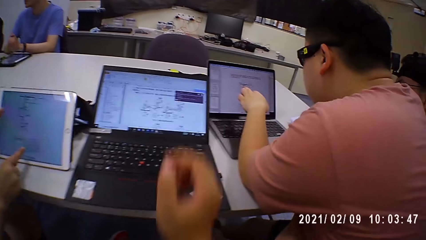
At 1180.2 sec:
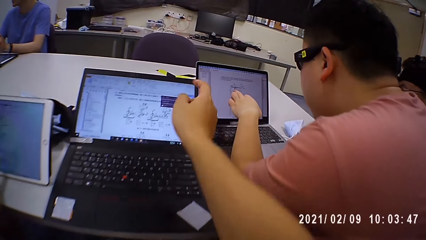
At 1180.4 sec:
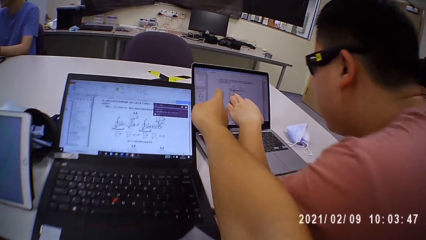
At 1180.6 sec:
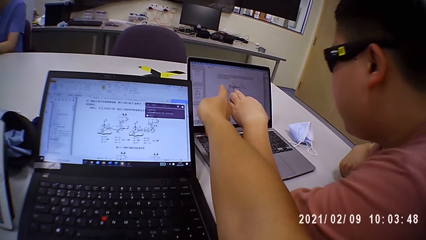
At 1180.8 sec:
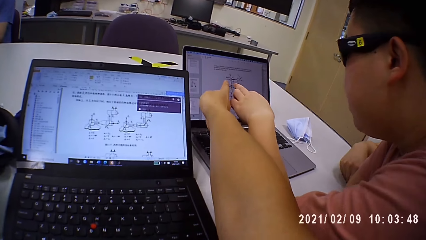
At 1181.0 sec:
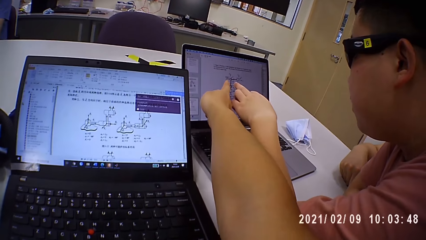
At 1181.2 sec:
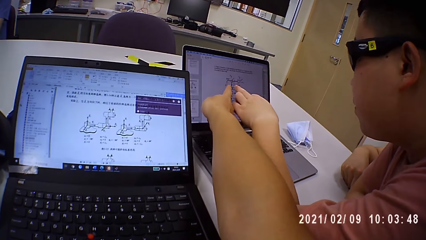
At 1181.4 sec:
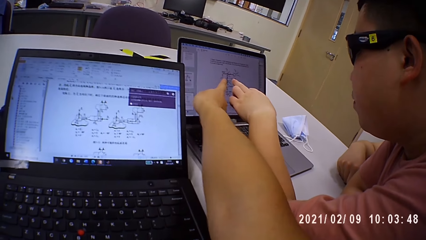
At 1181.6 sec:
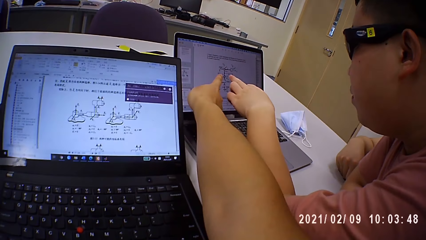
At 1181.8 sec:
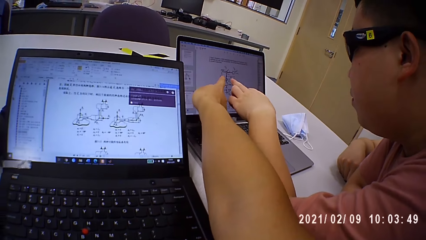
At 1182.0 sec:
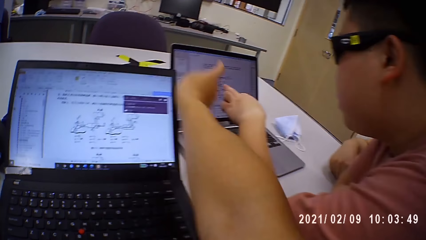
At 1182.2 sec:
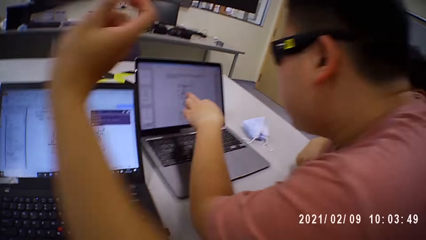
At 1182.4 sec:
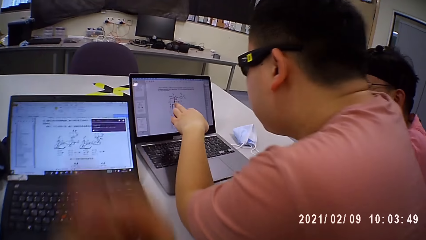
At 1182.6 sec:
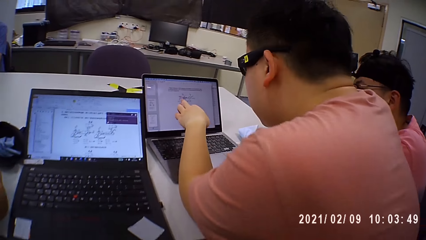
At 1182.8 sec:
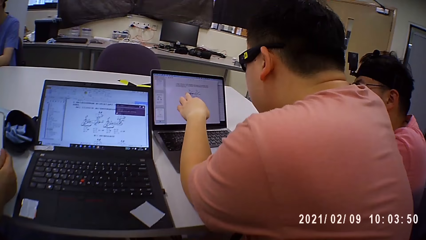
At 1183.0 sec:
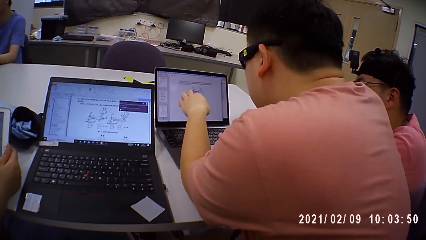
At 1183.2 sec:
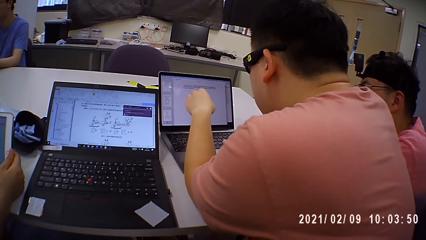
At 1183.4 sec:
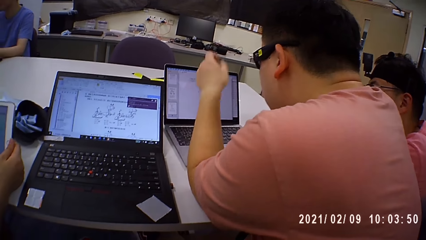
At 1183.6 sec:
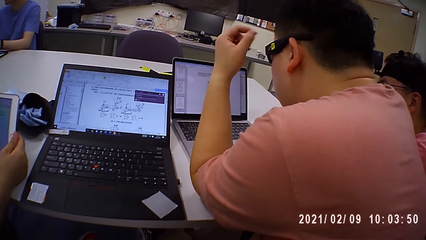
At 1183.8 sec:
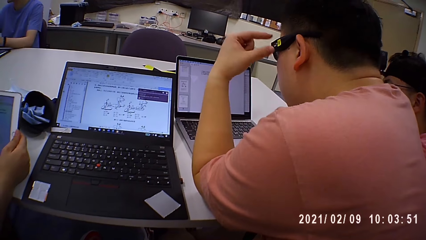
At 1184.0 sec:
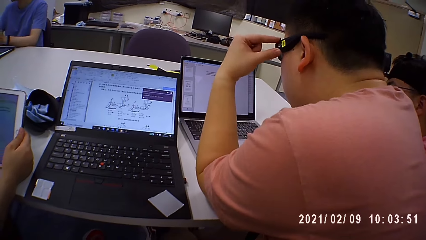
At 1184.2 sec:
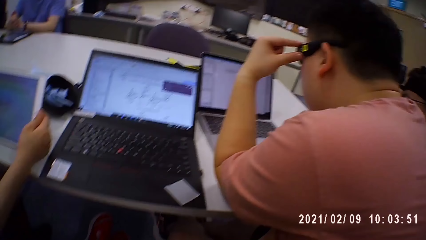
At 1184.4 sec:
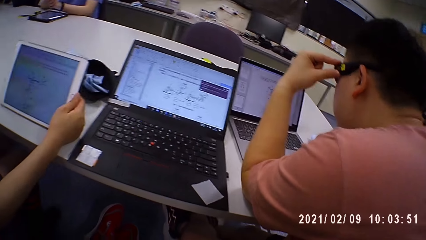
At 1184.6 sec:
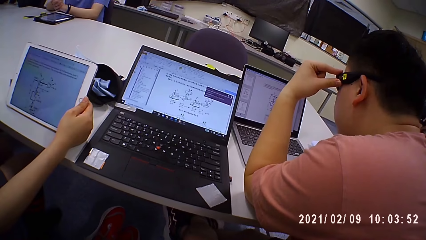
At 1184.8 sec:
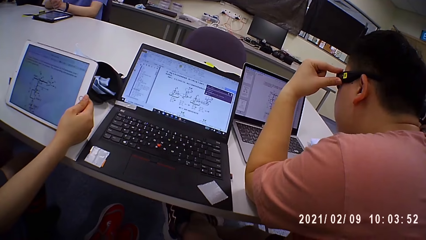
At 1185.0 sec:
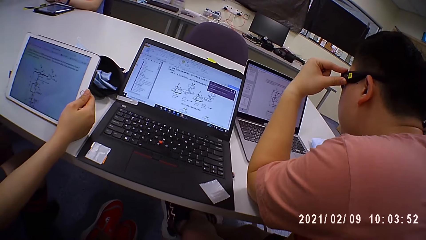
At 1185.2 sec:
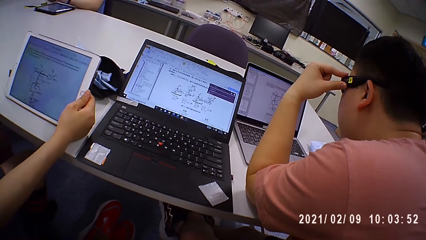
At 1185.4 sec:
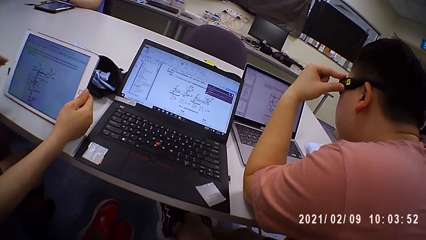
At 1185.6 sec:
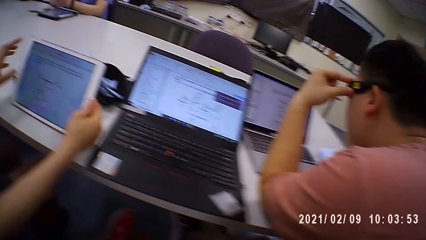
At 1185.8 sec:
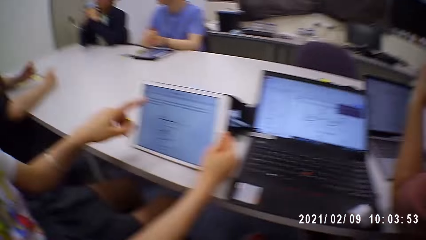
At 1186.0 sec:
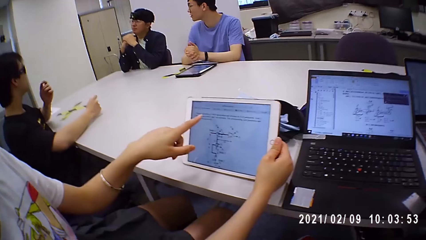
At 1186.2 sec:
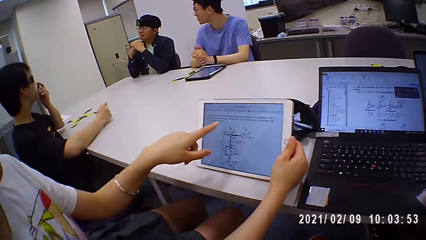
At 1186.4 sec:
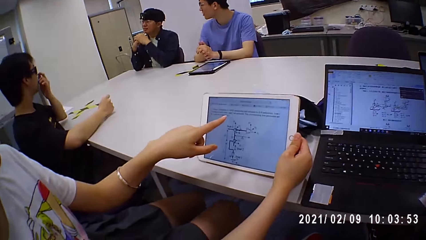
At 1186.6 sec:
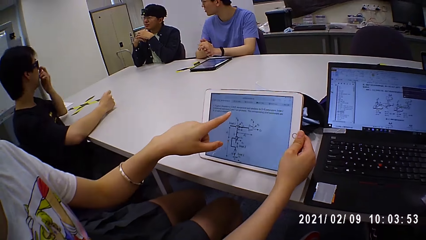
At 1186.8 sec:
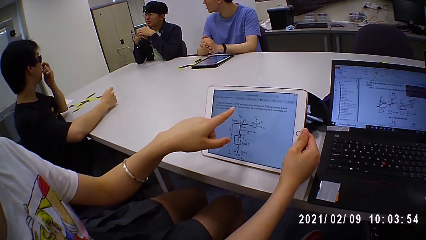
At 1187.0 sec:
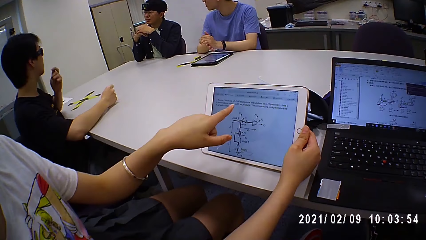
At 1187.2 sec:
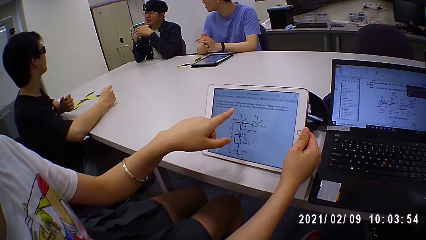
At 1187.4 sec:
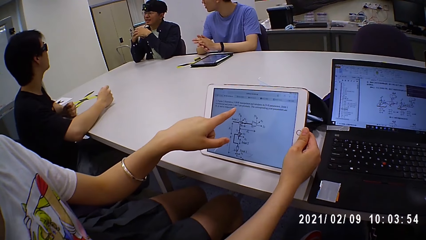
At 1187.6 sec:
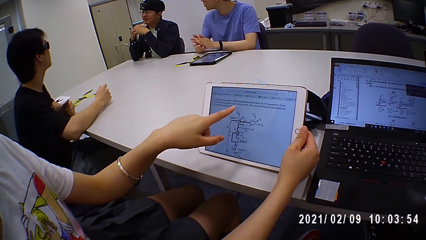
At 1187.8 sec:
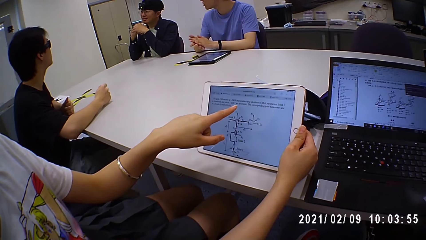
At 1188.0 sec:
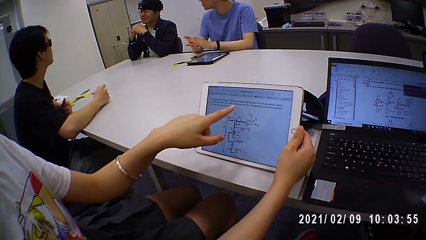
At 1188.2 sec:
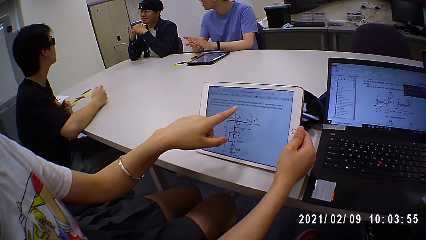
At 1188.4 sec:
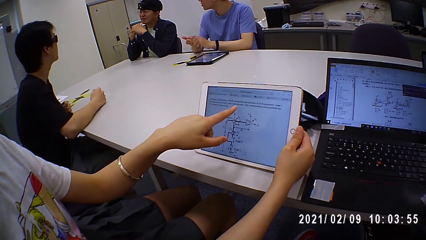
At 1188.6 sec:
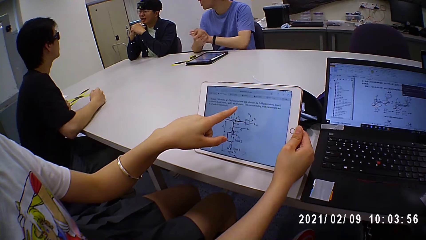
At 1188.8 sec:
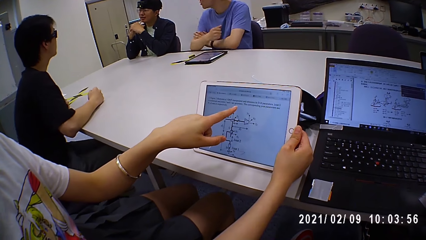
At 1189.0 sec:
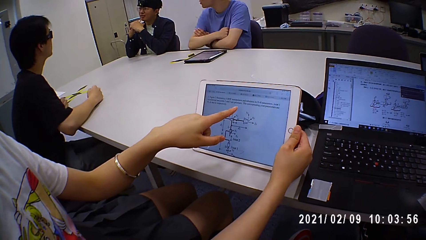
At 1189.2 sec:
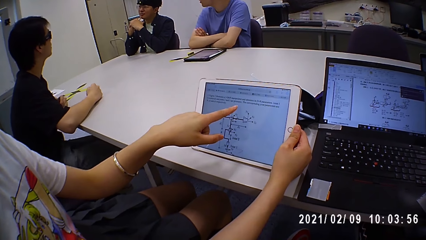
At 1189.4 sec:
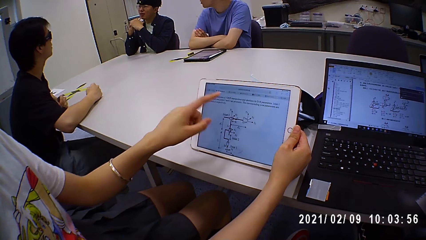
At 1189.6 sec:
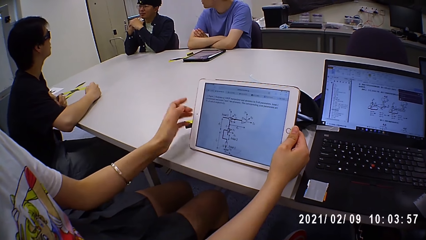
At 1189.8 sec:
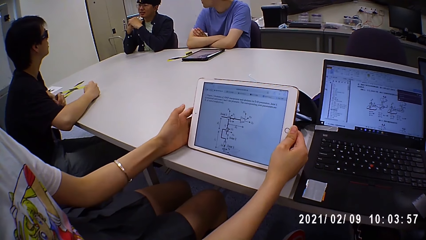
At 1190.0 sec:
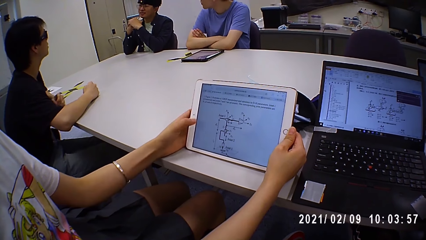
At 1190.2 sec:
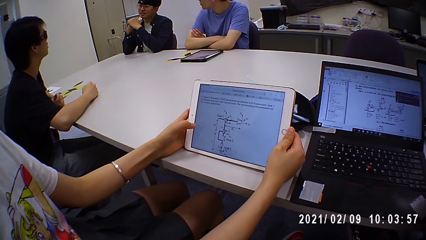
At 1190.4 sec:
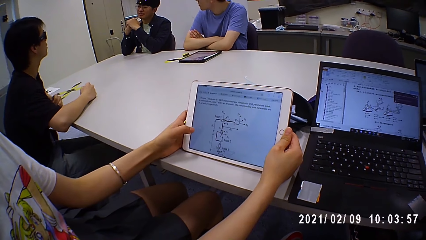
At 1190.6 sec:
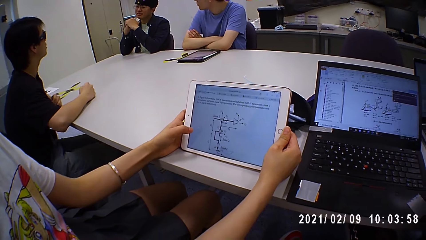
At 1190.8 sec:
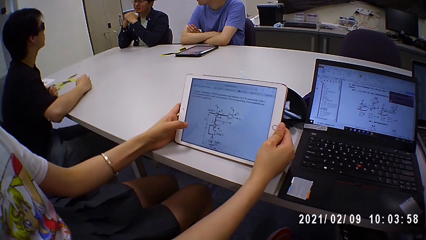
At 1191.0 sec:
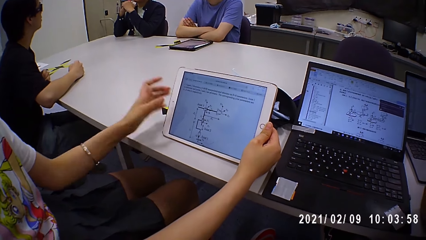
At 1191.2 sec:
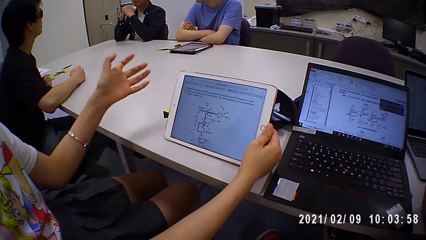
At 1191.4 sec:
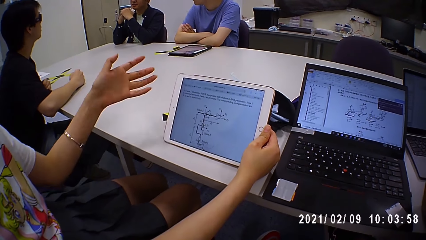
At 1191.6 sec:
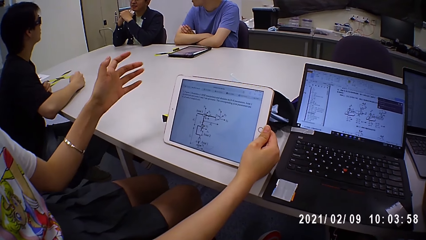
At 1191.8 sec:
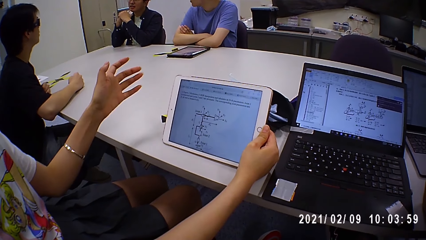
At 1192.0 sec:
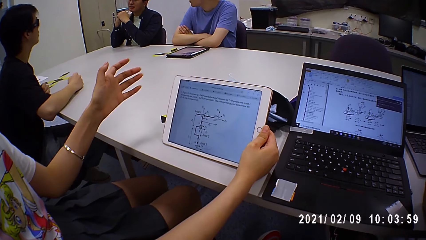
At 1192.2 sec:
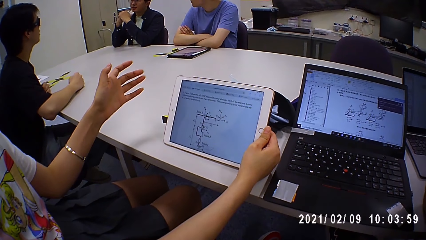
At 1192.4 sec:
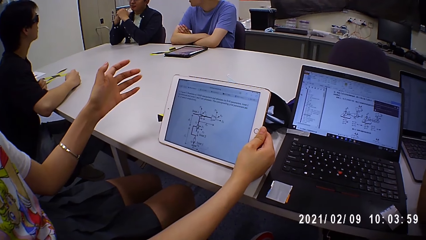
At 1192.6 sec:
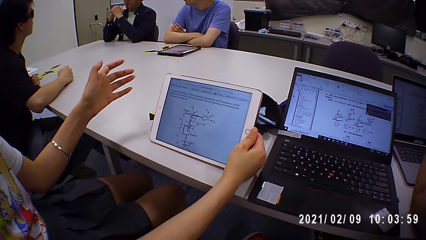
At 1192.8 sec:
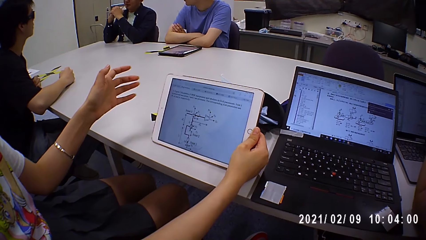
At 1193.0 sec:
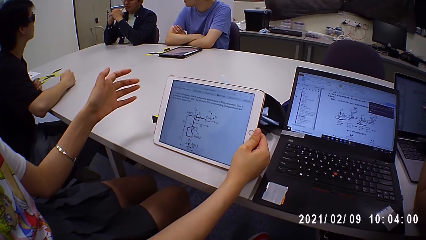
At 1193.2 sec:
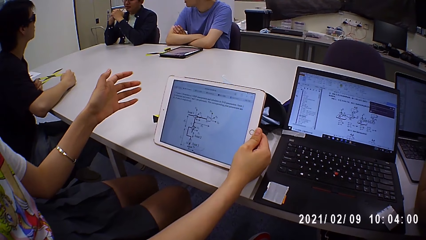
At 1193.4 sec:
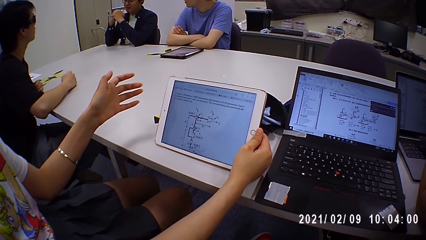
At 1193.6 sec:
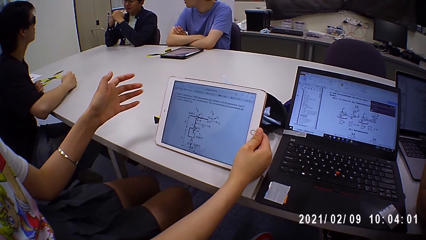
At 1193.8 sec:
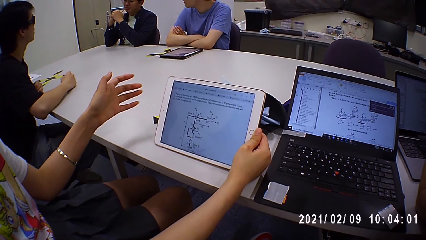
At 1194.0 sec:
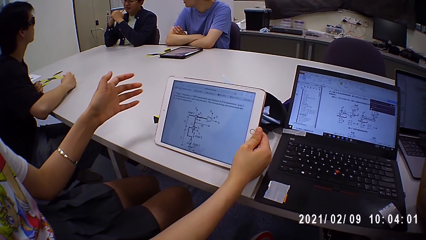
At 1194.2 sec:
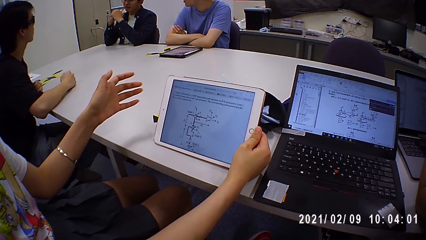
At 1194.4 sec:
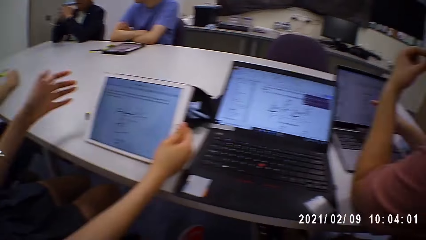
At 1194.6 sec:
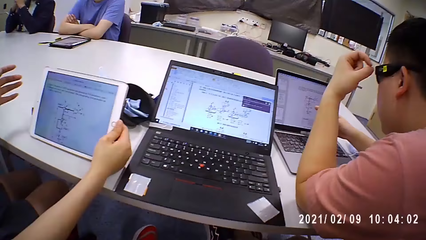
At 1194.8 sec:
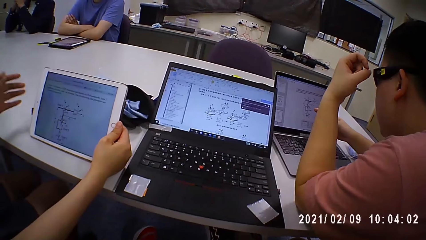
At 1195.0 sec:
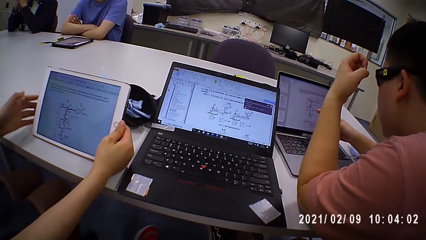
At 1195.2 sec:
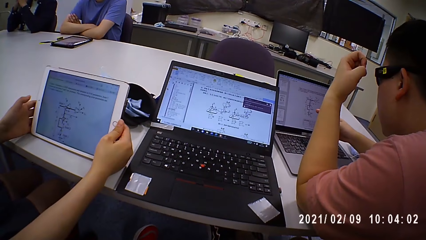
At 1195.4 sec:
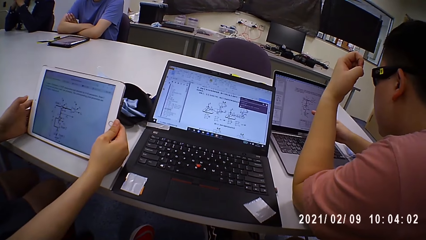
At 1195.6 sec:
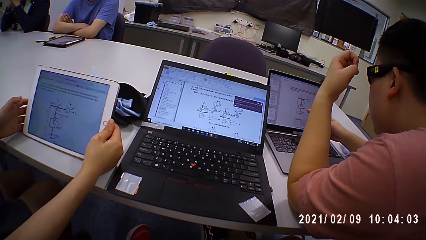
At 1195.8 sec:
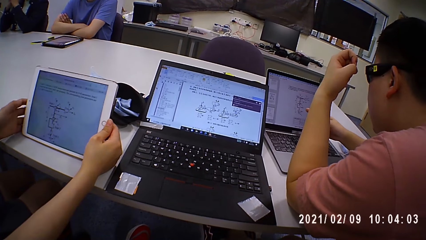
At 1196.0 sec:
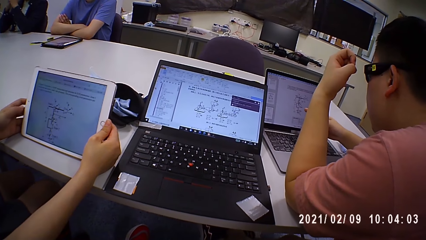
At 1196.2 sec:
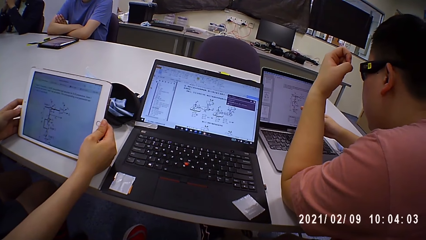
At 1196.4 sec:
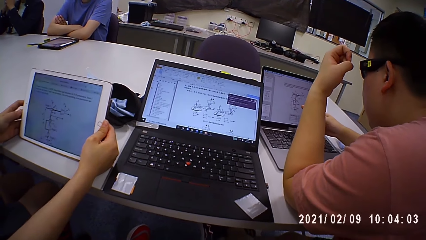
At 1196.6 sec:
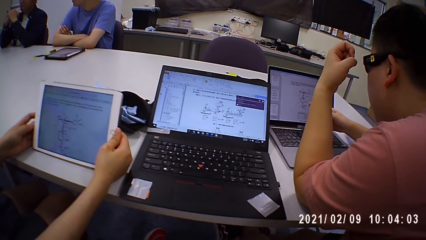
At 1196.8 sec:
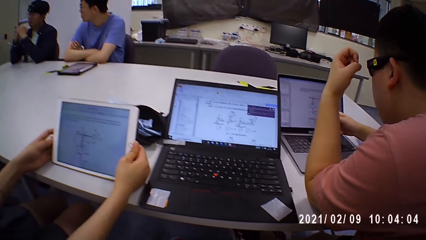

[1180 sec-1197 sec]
The camera wearer shows data on the tablet. They point on the laptop screen near a person. The person touches his goggles. Another person points on the tablet screen. The other person stretches hands.
